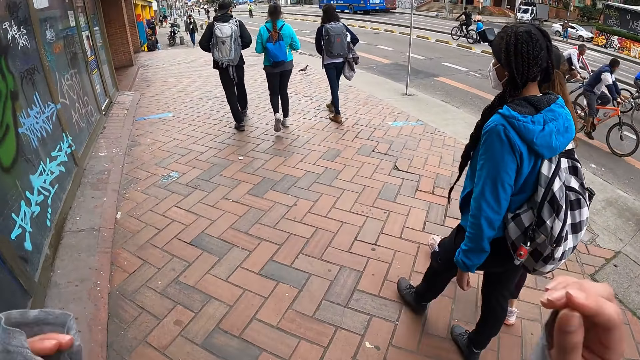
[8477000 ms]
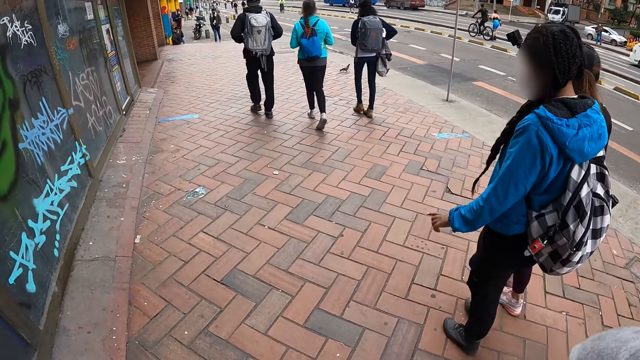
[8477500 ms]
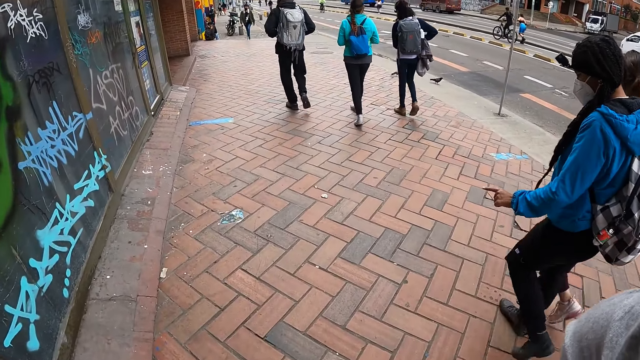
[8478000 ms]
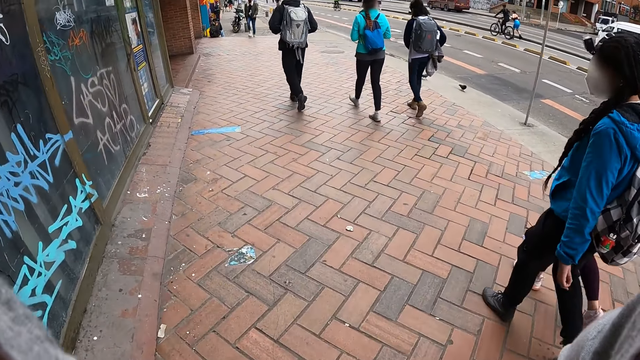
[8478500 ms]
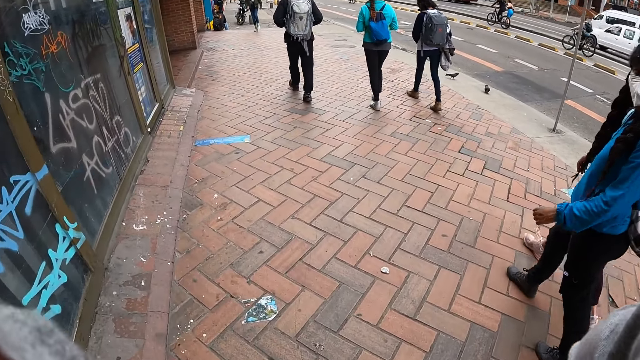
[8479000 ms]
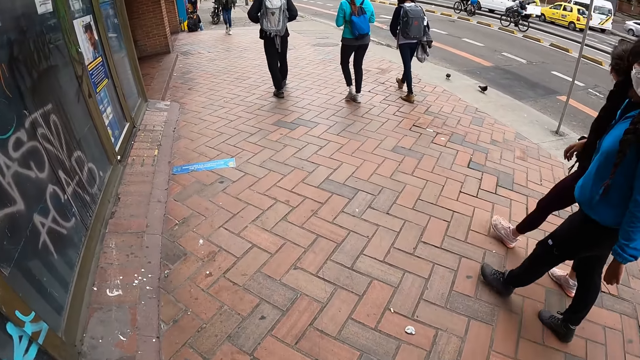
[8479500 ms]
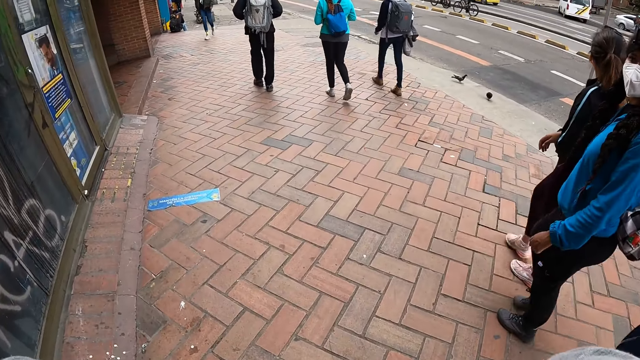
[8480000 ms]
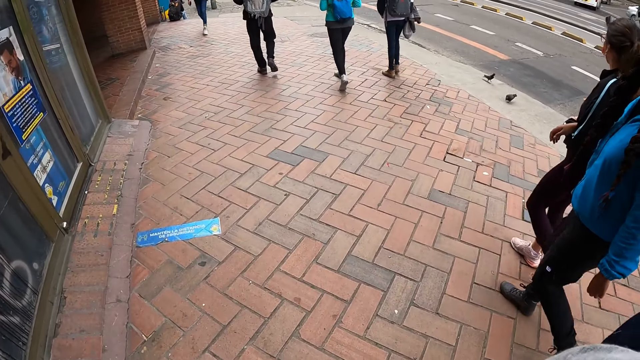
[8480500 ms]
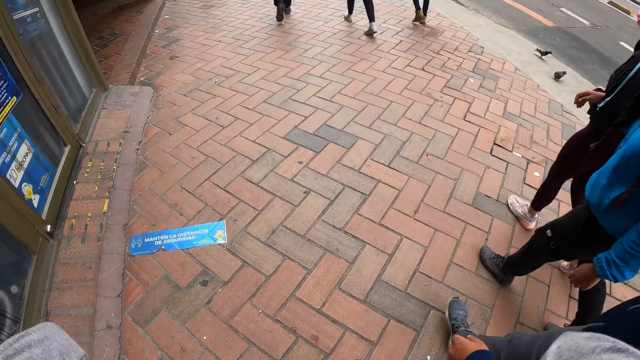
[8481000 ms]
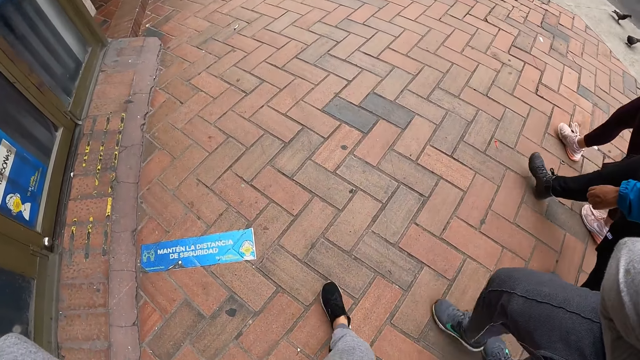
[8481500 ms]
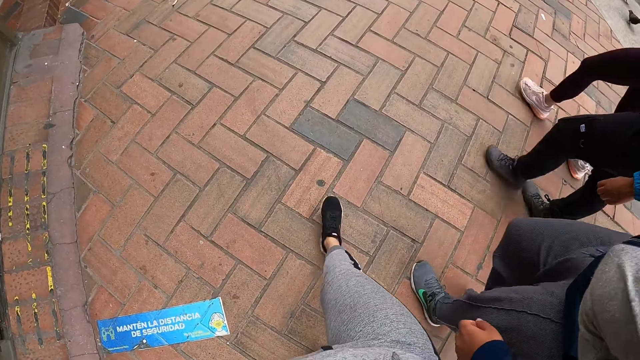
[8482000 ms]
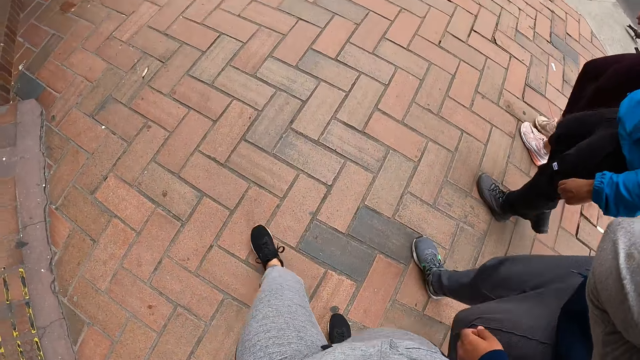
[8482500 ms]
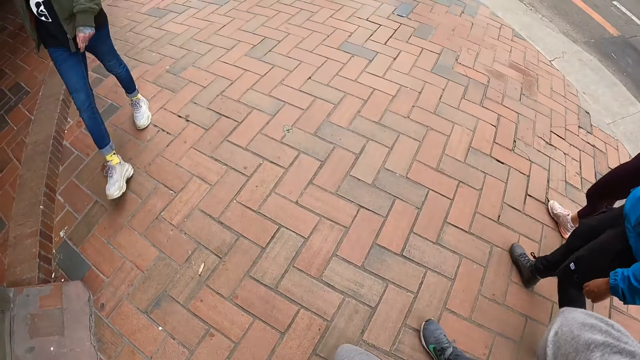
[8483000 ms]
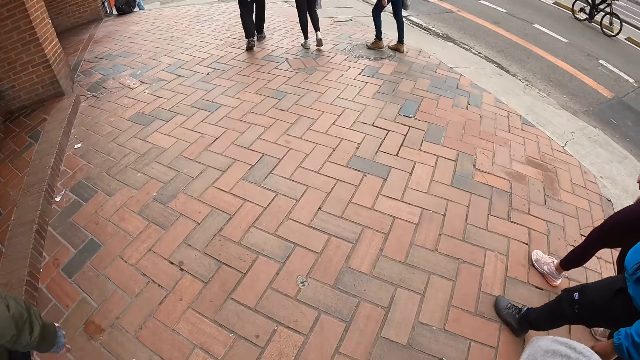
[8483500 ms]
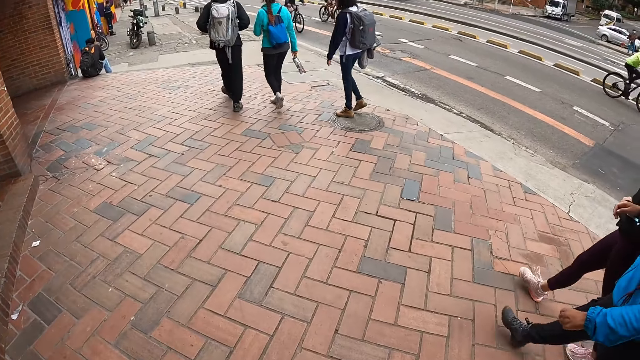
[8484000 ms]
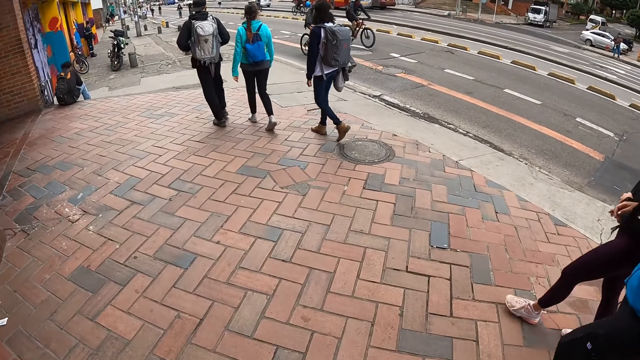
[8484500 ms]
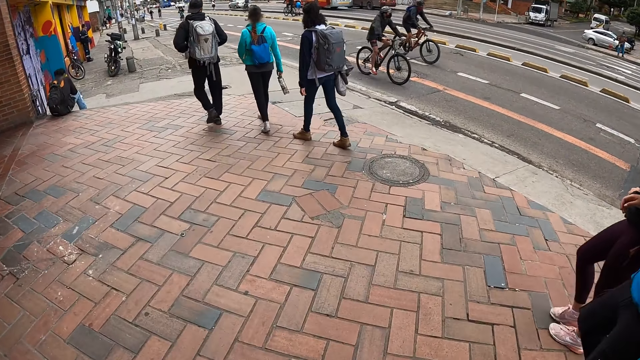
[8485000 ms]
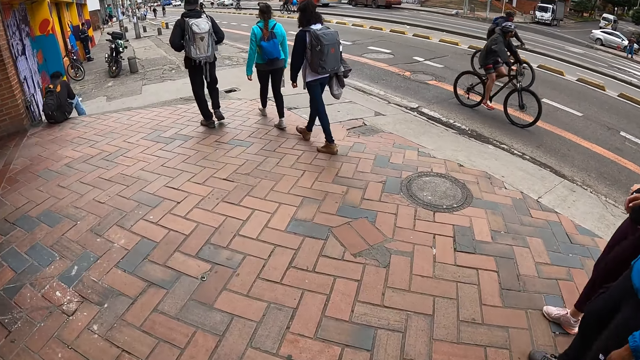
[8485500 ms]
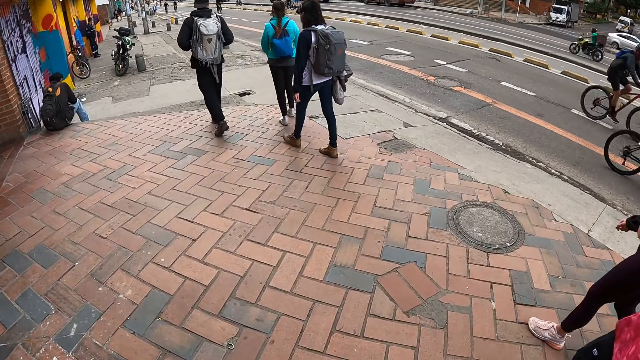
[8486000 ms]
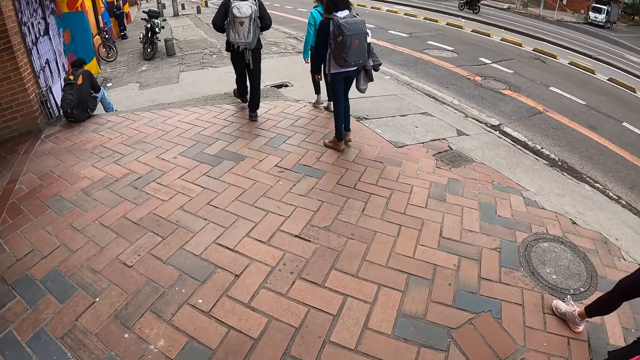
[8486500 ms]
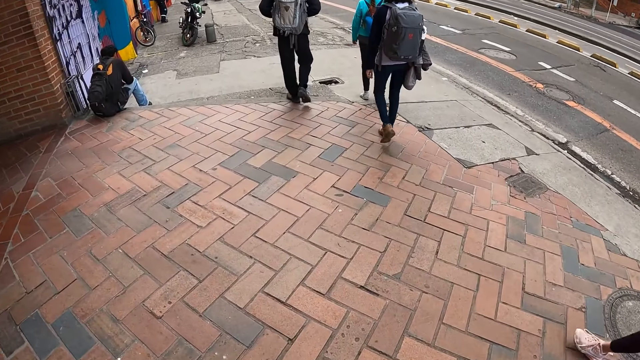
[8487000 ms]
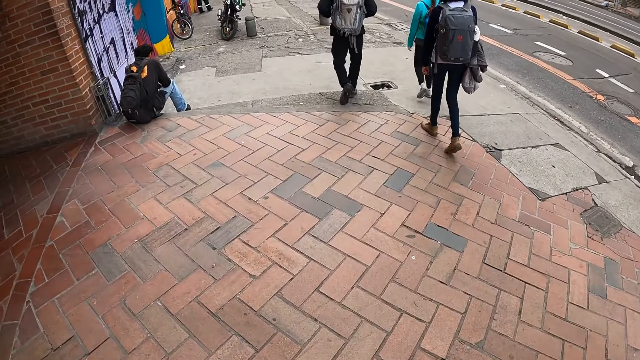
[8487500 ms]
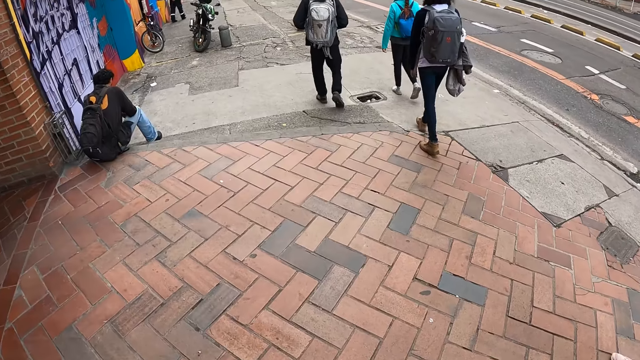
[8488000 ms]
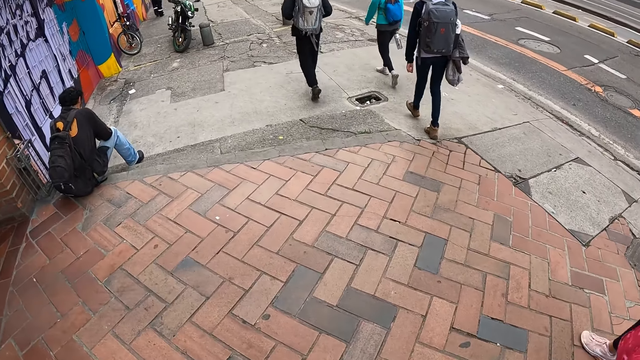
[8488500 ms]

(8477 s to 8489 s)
The camera wearer adjusts the camera. They walk on the pavement.

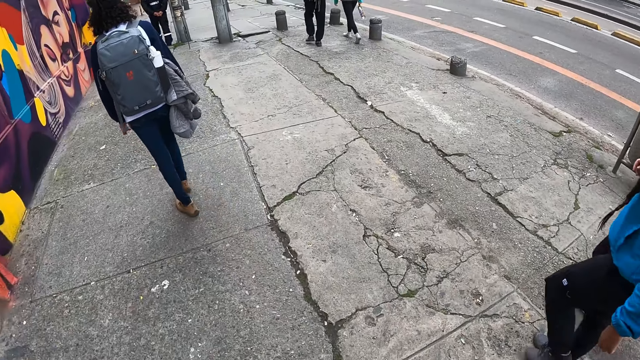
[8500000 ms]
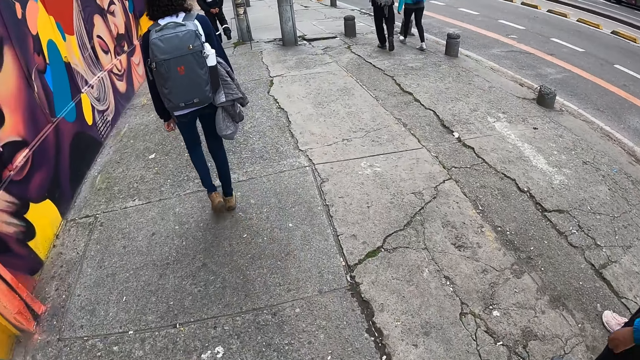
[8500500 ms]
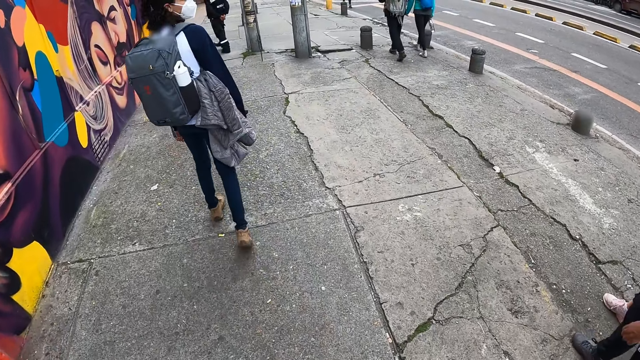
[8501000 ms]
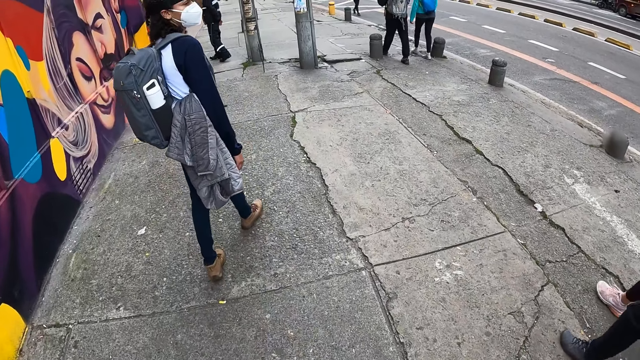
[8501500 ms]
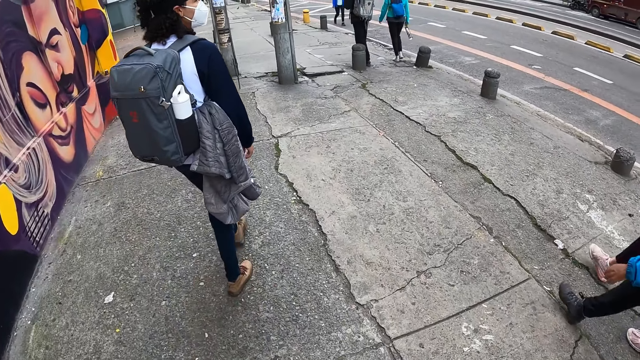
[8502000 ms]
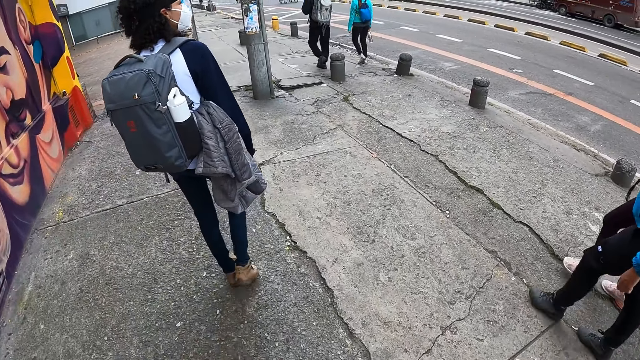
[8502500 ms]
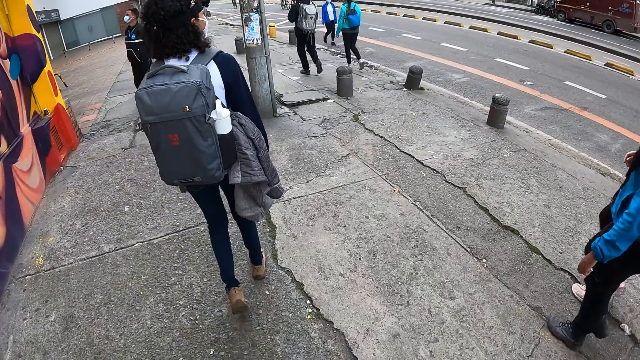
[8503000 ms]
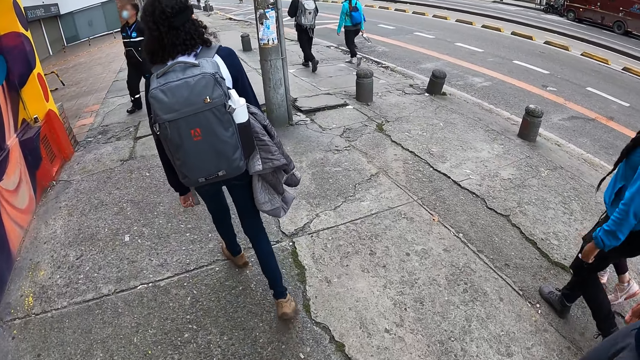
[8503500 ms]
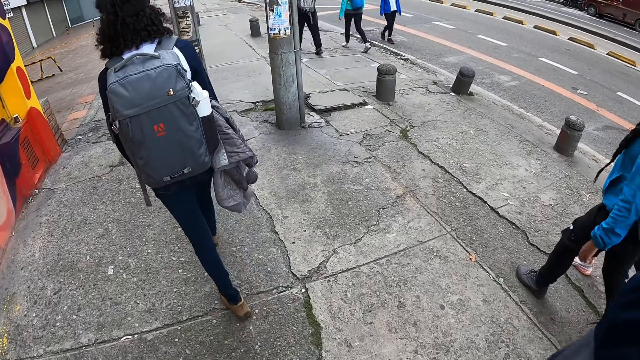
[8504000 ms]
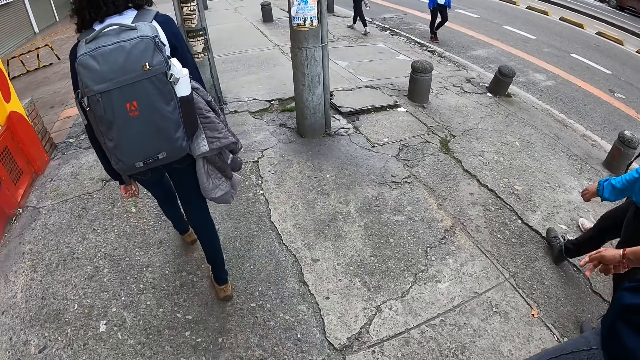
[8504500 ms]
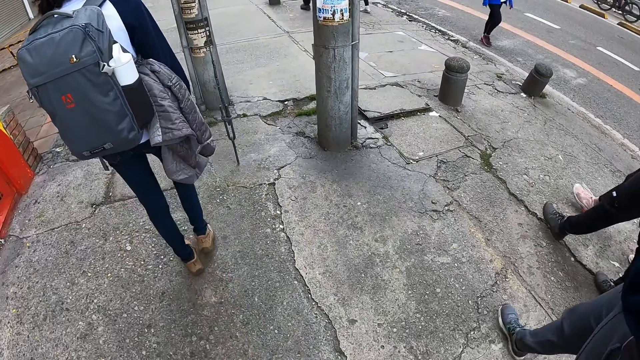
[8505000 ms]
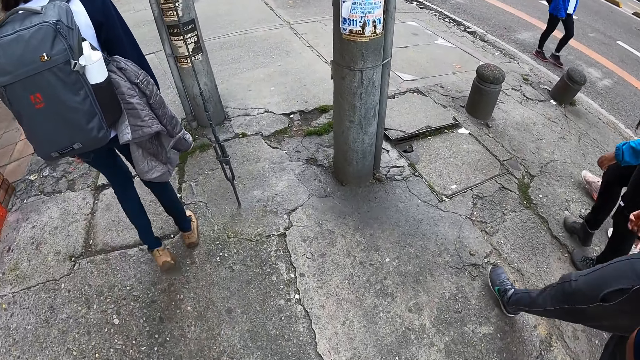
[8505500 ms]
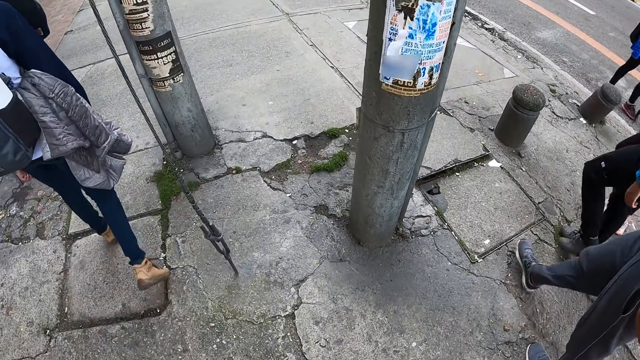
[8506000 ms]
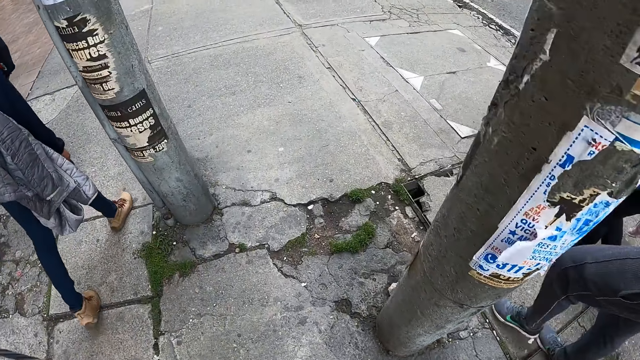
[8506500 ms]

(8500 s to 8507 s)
The camera wearer interacts with the woman.

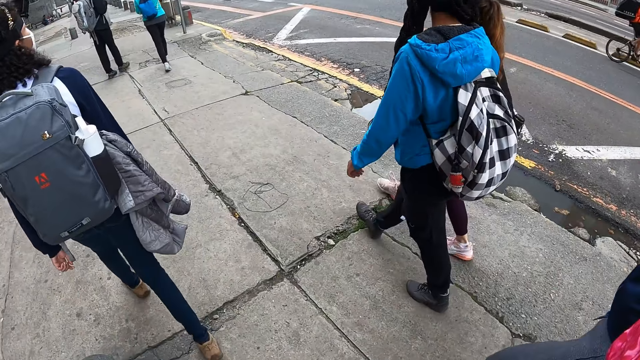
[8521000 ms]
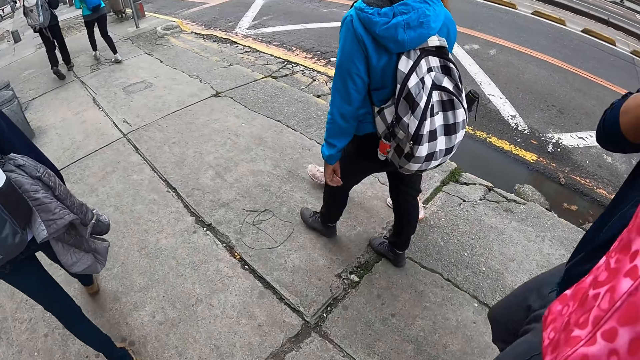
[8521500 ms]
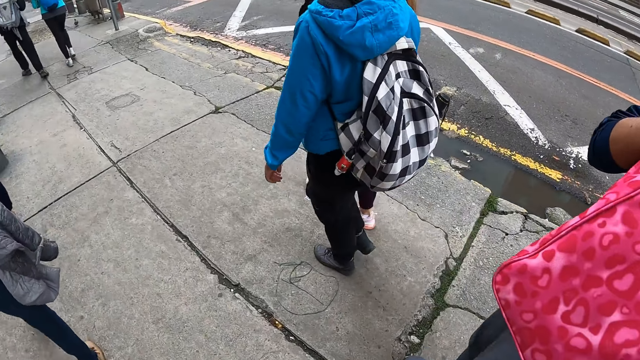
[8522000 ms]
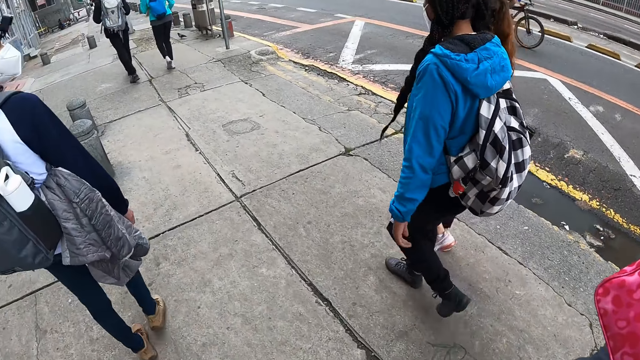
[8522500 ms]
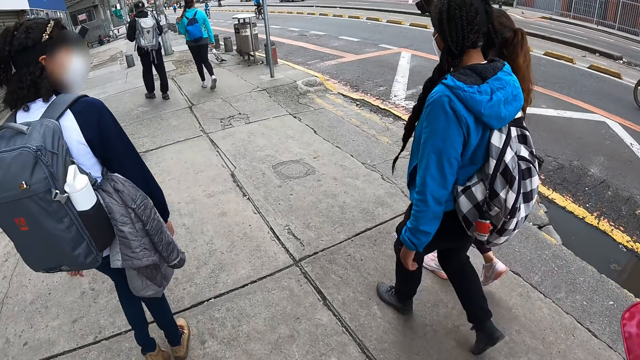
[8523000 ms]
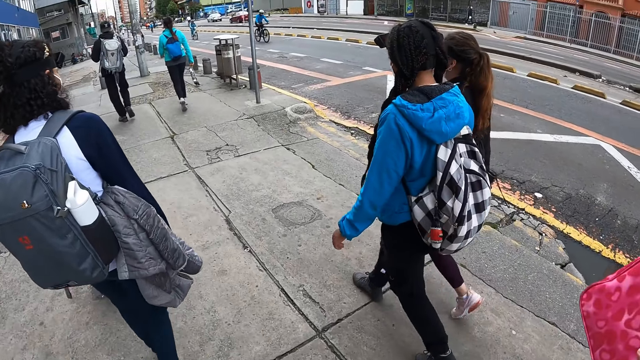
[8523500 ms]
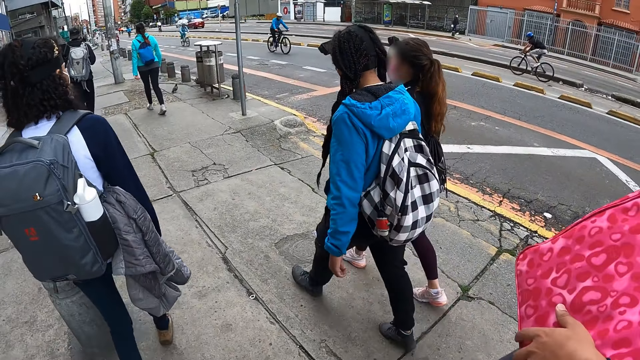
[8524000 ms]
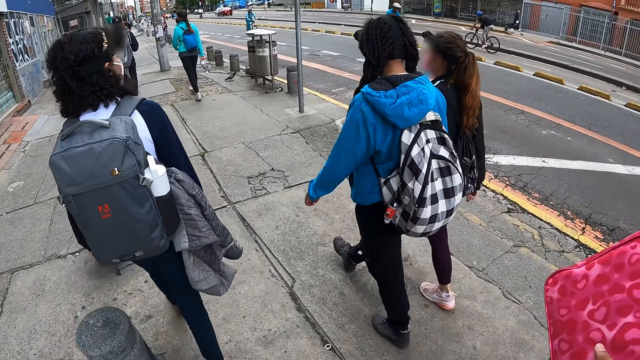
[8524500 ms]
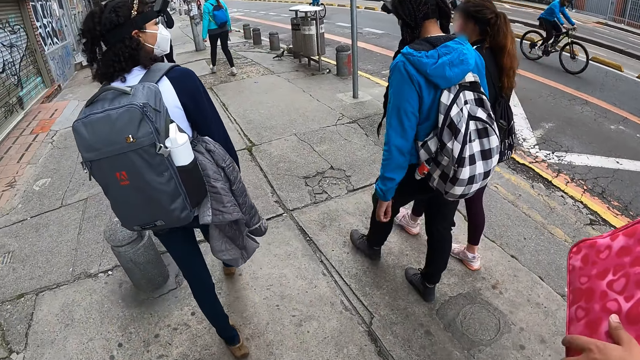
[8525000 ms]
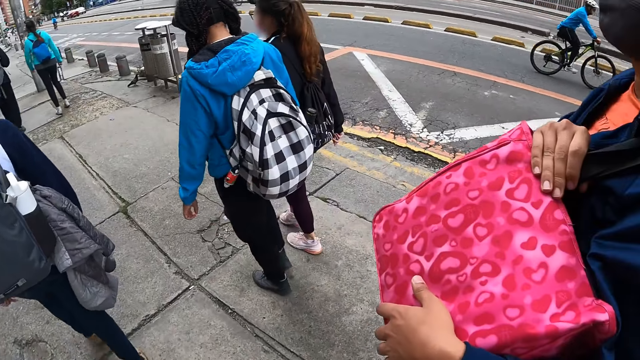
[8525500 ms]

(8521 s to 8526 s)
The man supports a bag on her shoulder with her left hand.
